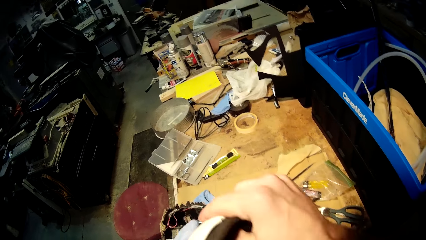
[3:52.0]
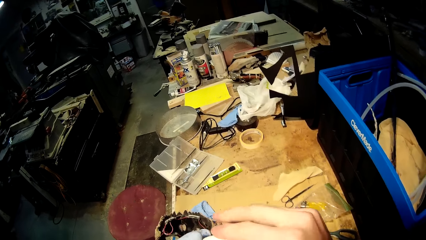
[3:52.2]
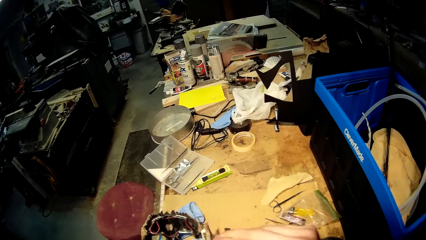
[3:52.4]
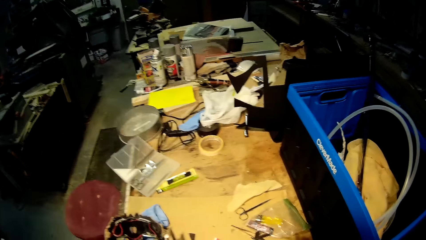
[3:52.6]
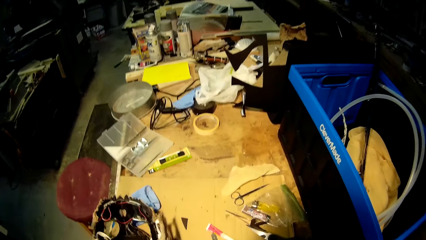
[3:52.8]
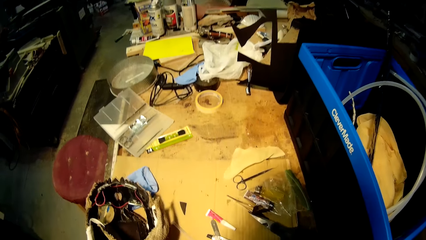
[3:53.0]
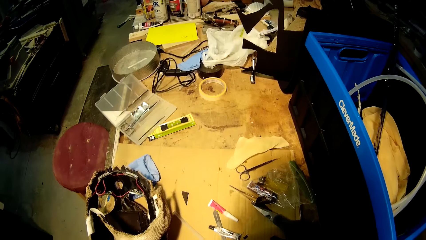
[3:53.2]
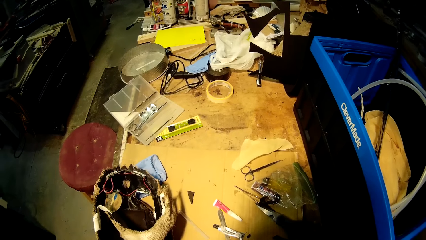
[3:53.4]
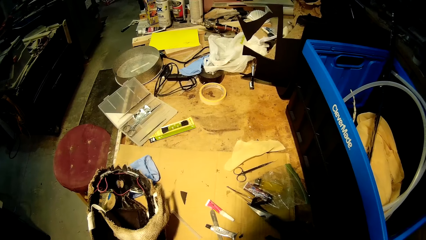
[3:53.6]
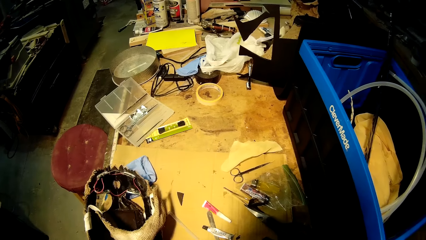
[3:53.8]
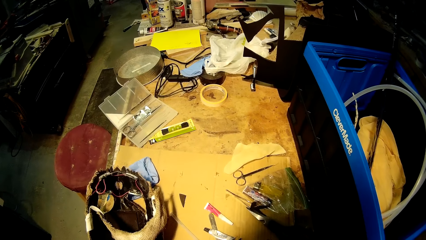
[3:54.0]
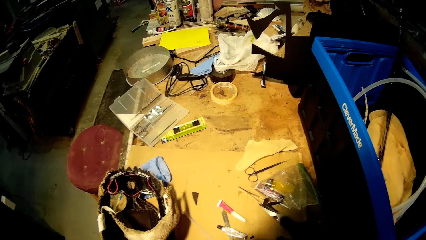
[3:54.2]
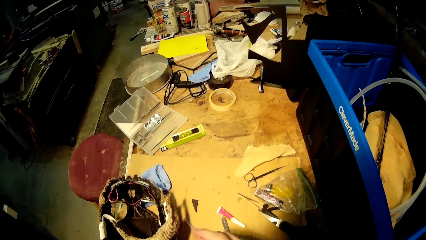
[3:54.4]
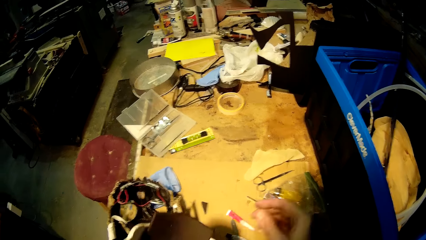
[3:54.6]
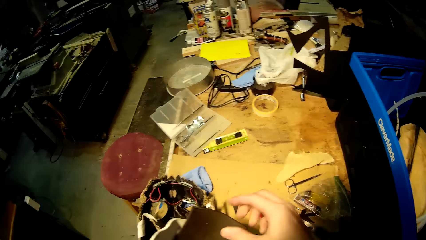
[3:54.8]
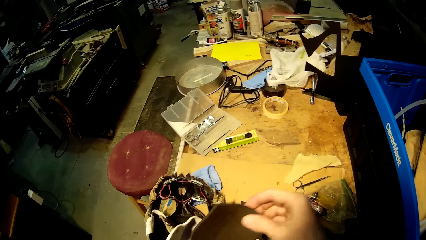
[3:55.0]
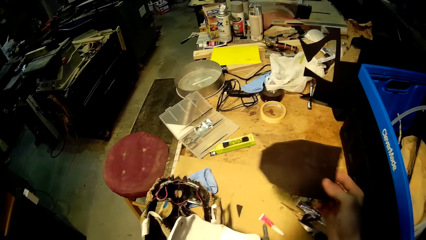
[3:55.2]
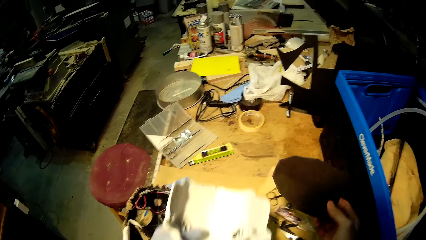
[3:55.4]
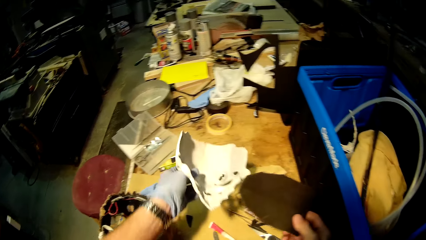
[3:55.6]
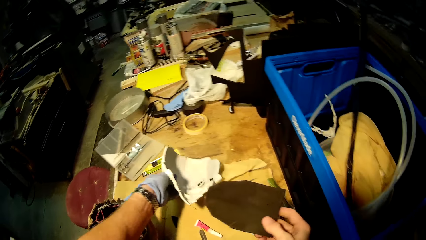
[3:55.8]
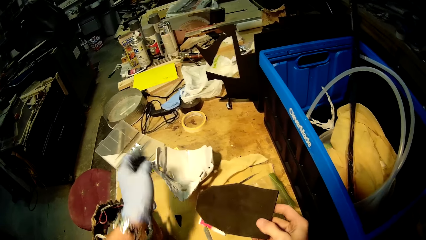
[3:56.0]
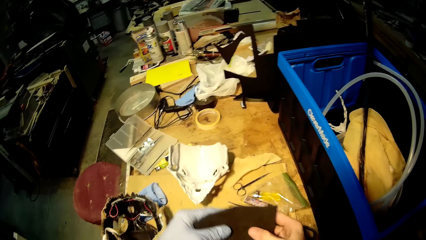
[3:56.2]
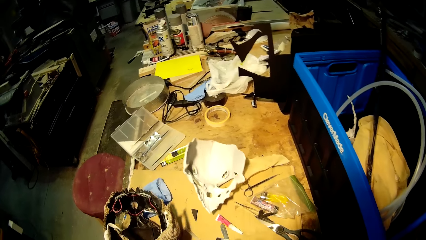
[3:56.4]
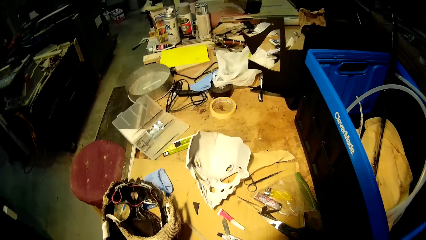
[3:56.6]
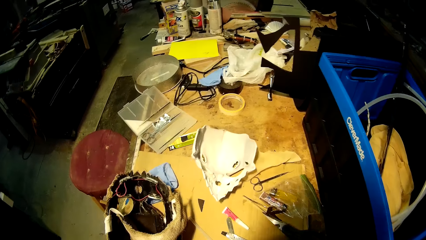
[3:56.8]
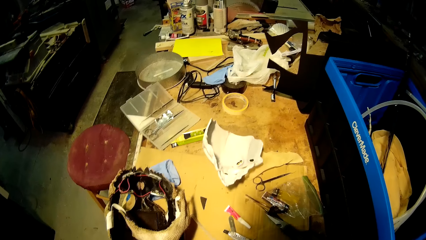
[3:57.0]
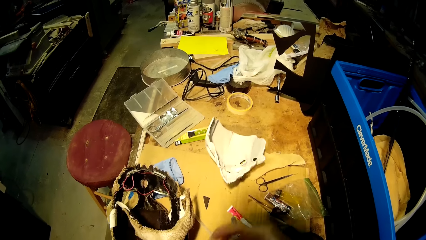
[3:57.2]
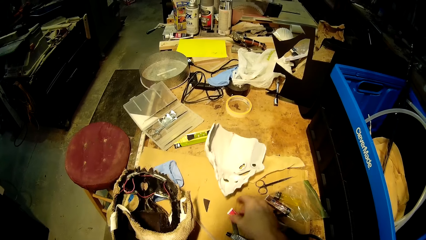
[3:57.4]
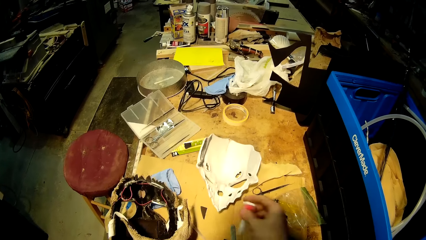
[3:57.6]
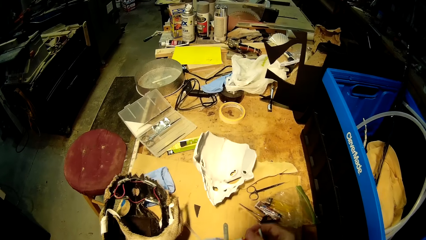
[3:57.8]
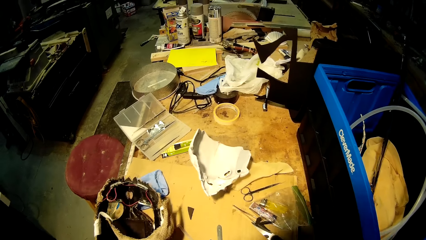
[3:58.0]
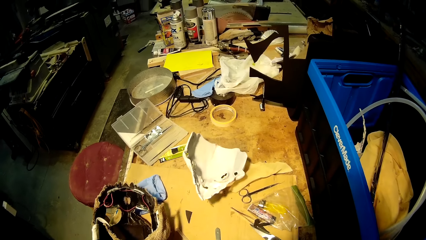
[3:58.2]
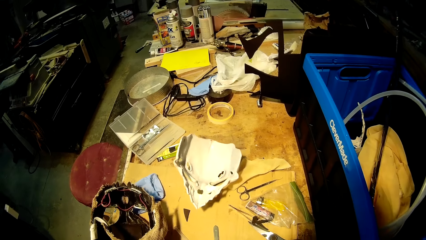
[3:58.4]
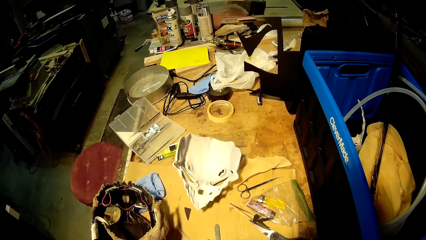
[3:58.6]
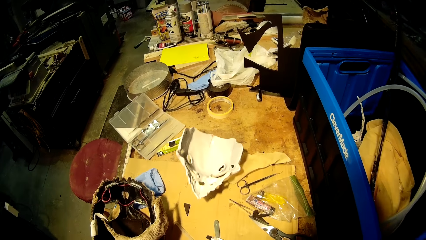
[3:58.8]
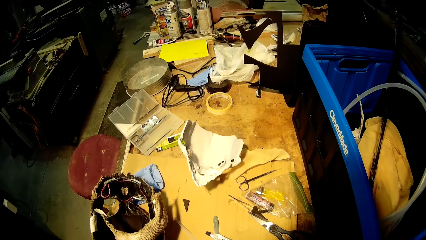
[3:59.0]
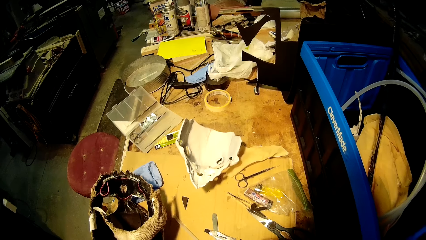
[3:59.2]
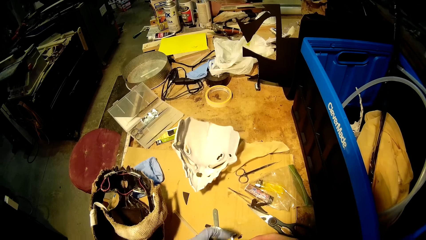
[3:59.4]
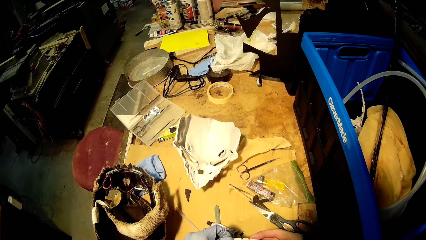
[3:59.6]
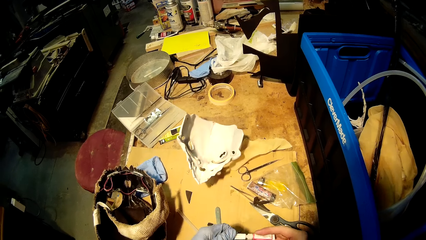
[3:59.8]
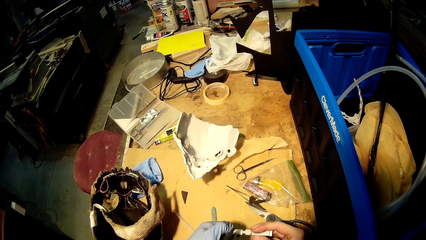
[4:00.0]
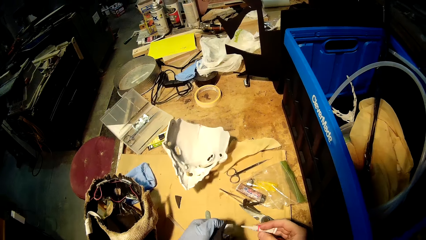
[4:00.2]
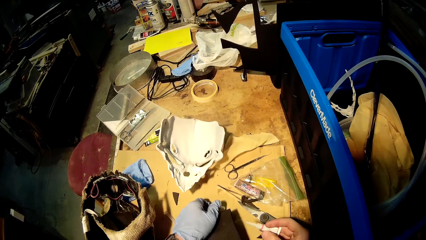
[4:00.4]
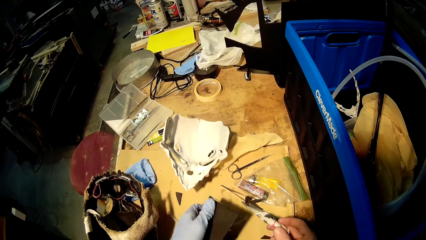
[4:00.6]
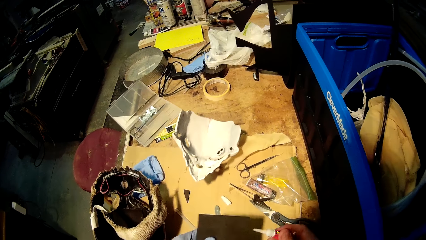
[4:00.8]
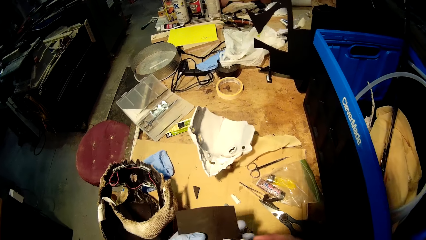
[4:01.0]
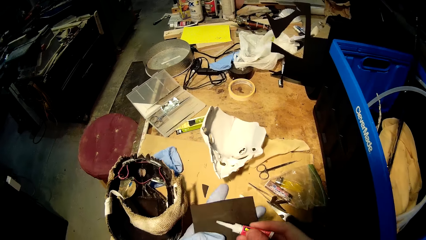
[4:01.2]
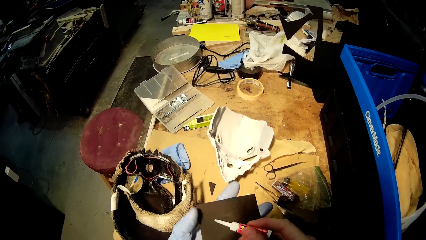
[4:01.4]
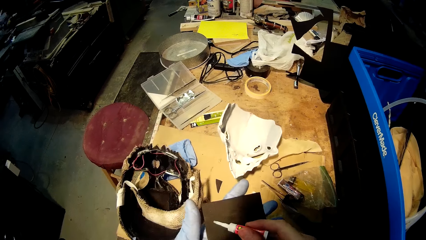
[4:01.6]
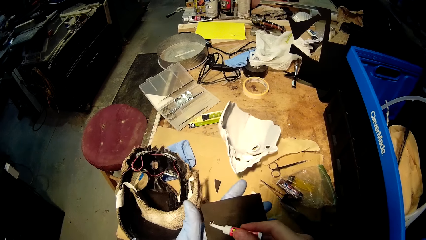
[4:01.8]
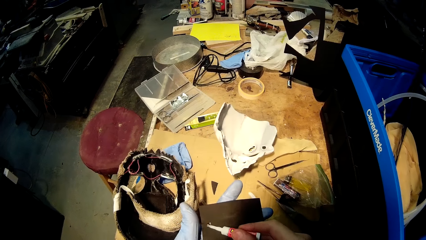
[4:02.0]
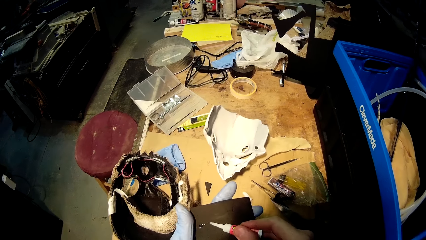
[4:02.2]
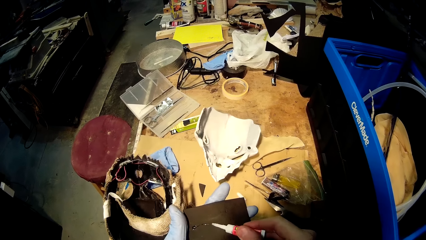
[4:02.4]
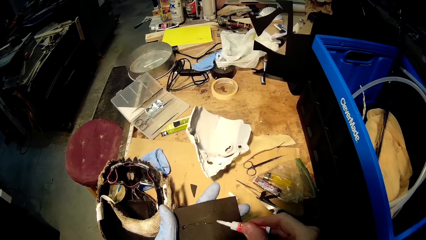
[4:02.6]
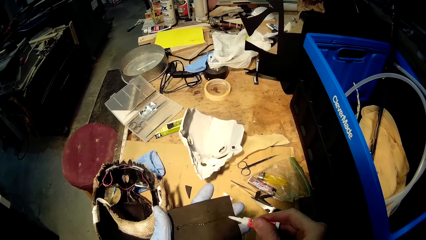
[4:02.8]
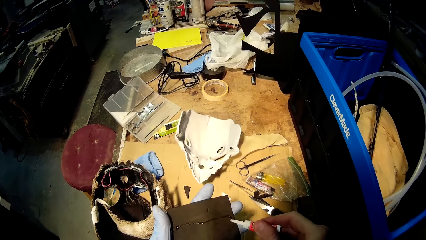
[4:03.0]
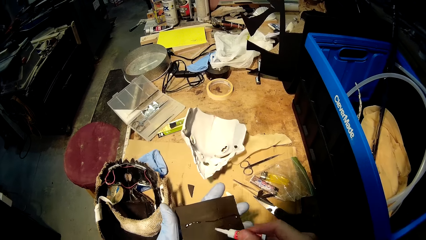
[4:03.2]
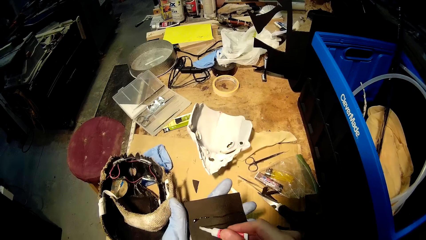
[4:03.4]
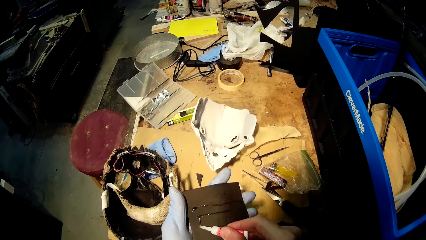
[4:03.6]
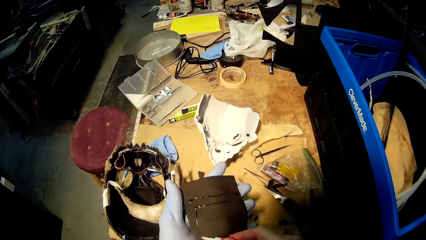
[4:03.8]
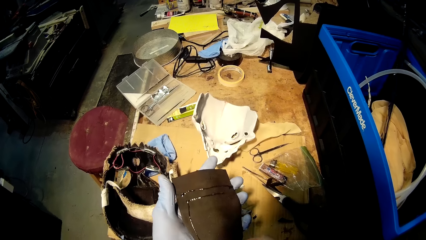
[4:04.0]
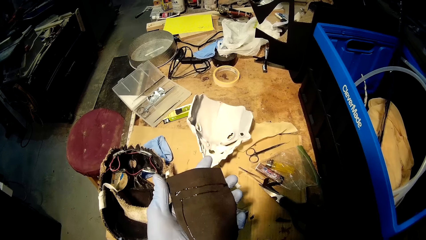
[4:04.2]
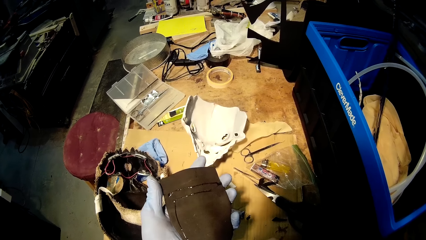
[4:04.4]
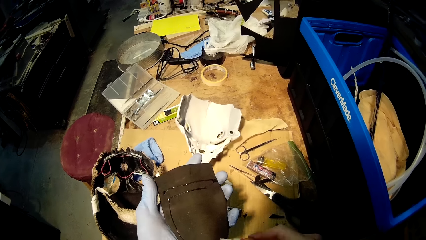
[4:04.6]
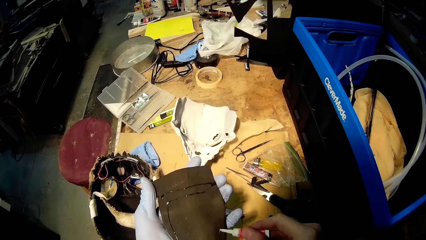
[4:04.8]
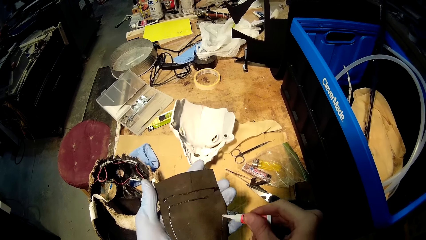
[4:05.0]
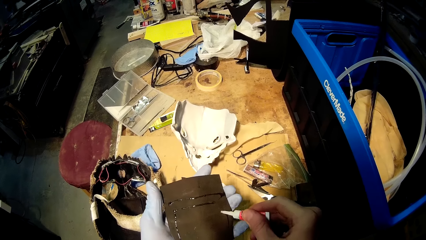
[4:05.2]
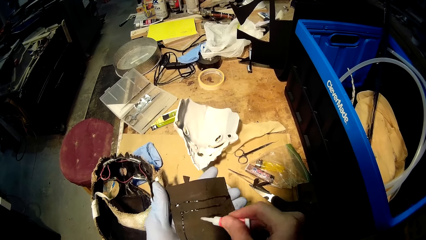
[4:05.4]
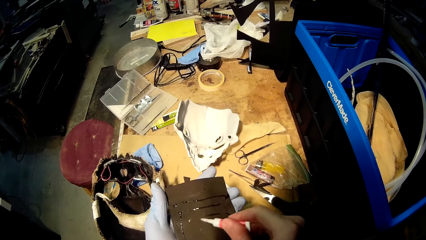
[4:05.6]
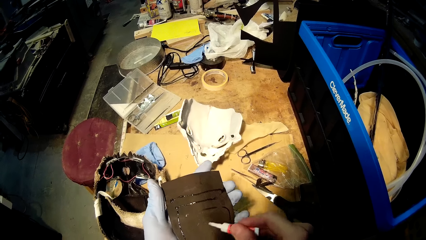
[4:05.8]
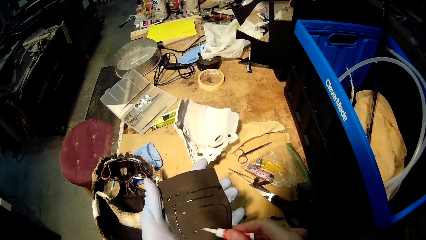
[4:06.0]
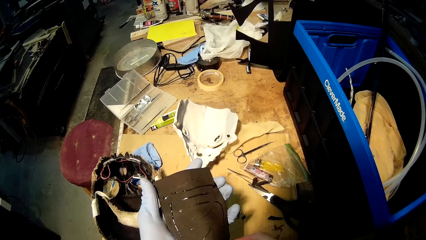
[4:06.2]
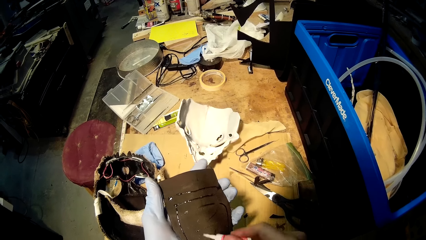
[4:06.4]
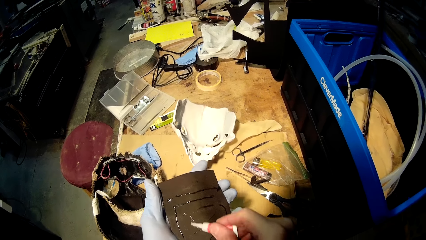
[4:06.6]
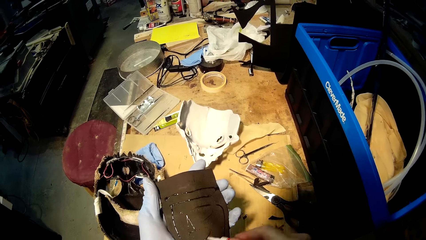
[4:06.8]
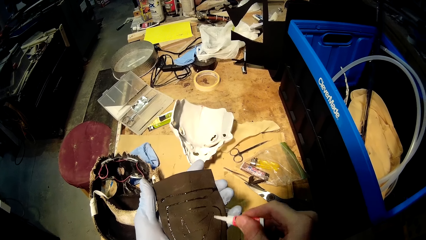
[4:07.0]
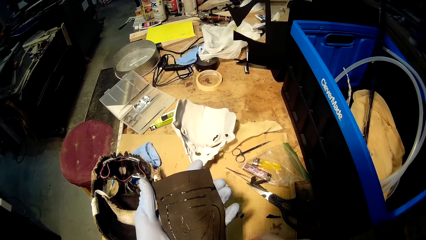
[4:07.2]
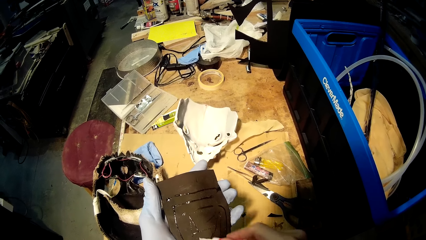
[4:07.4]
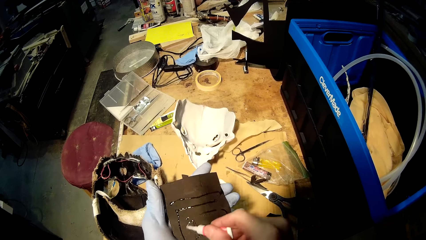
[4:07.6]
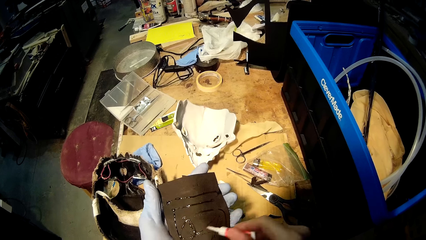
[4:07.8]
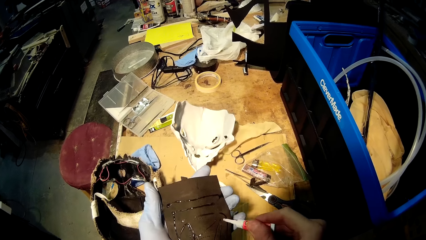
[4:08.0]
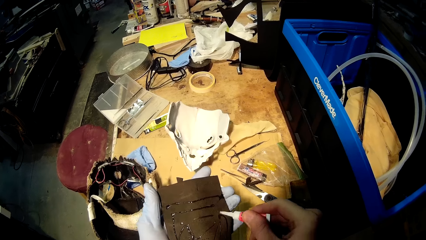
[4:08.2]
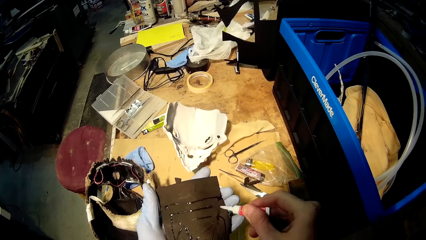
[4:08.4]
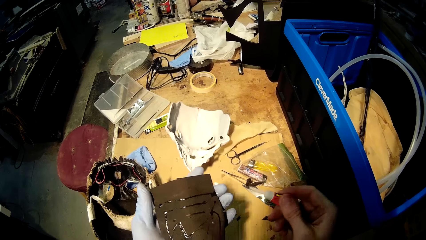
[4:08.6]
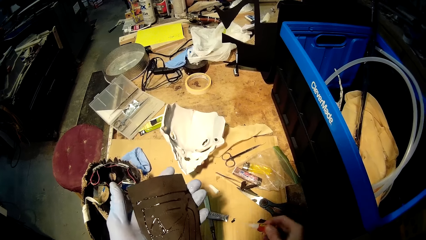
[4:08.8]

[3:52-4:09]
The camera wearer places the white mask on the table with his left hand. He holds the black cardboard cut-out with his hands. He picks up the glue from the table with his right hand. He interacts with the glue and the black cardboard cut-out with his hands. He drops the glue cover on the table with his left hand. He applies the glue to the black cardboard cut-out with his right hand.
